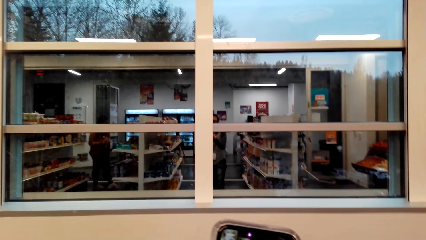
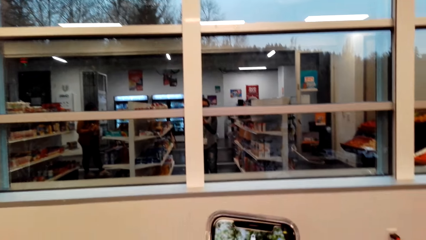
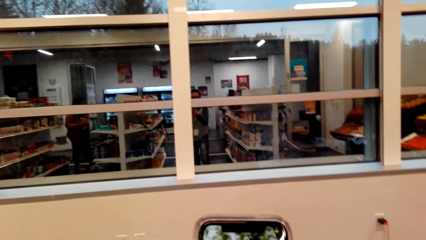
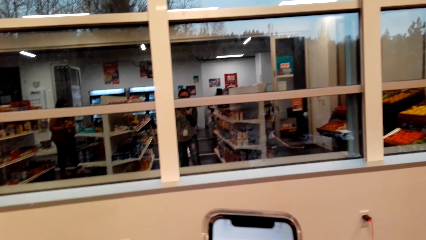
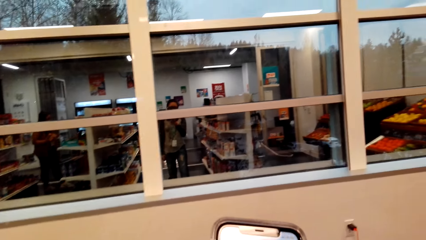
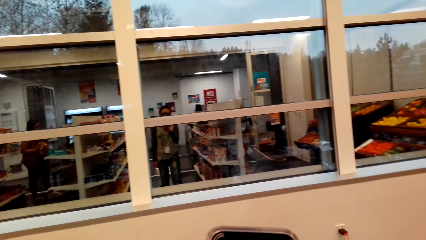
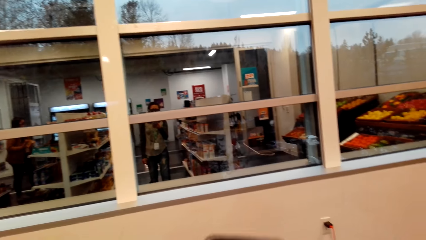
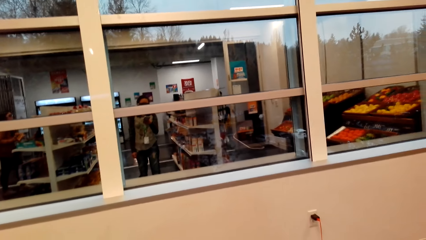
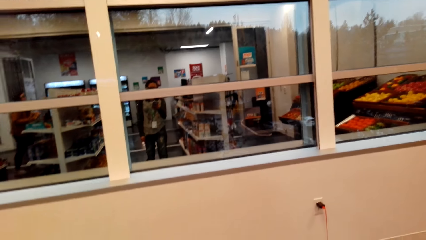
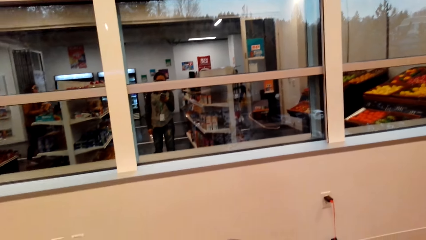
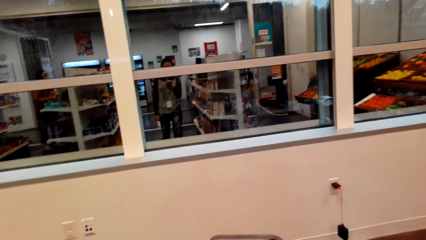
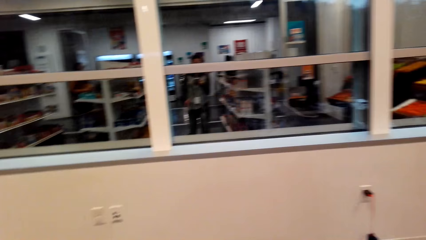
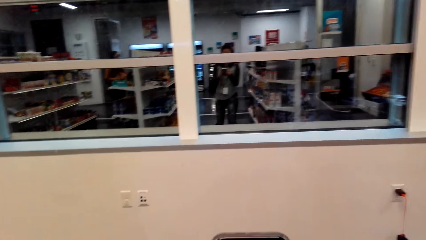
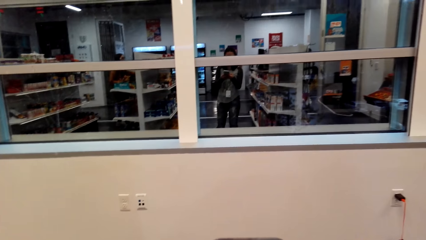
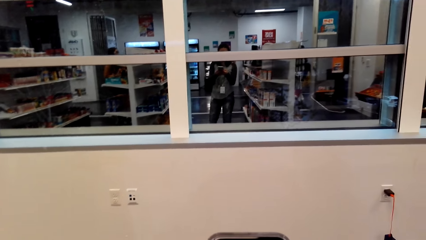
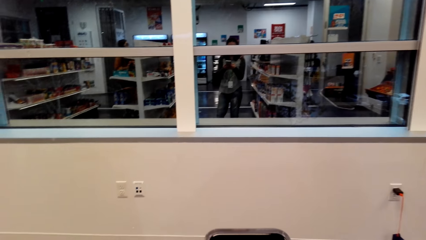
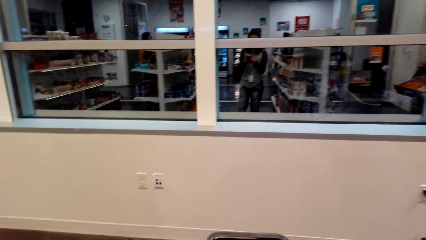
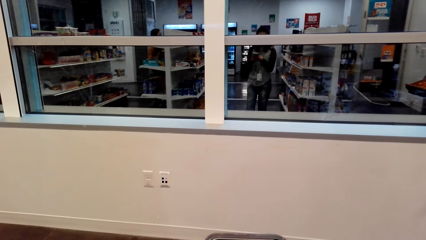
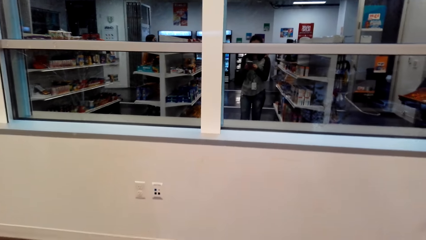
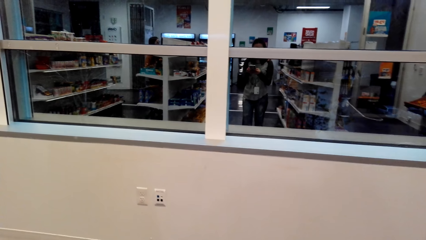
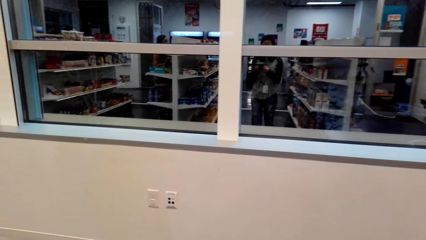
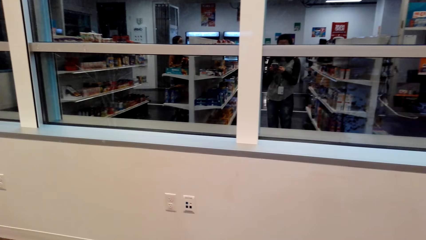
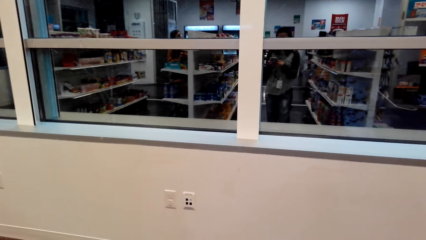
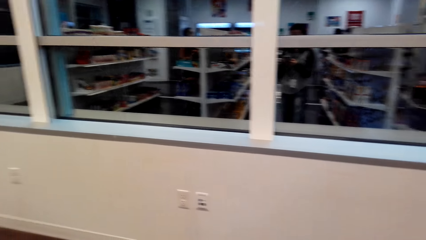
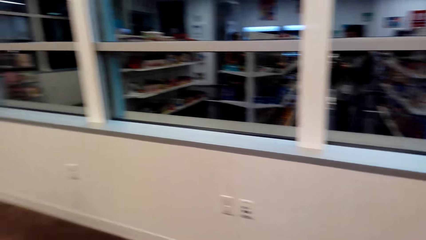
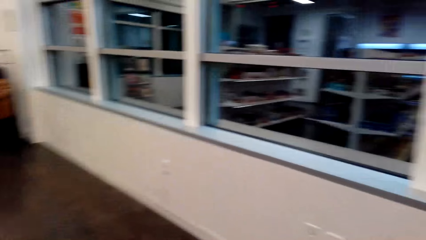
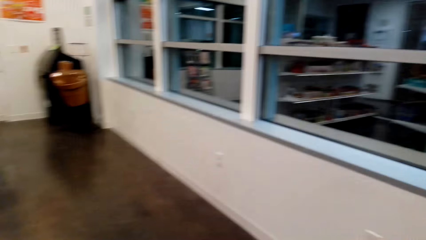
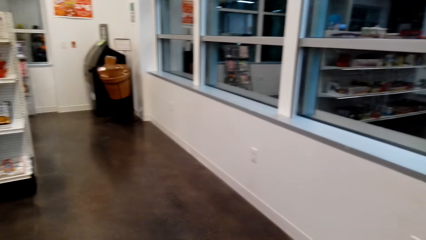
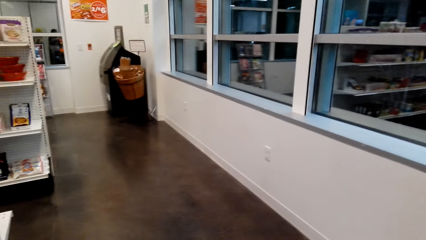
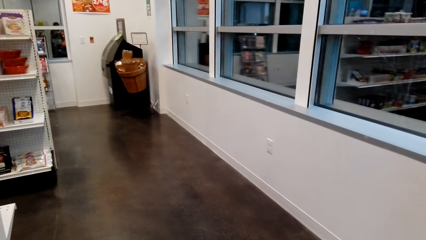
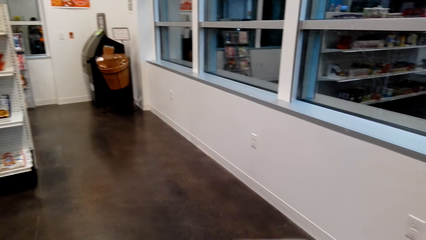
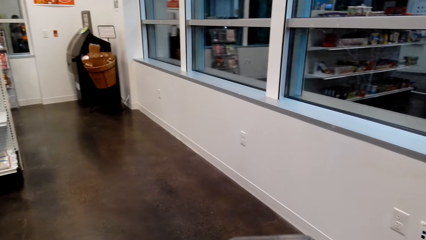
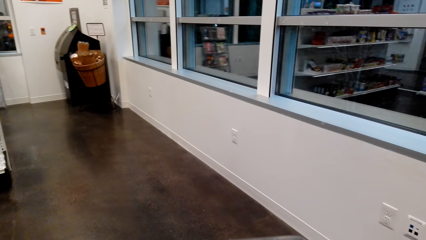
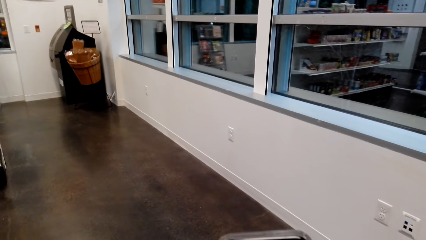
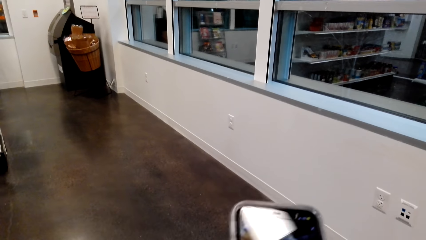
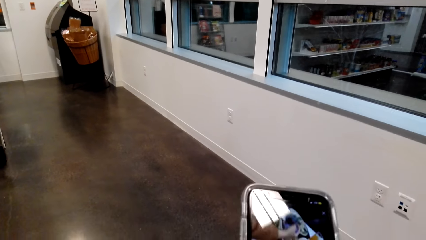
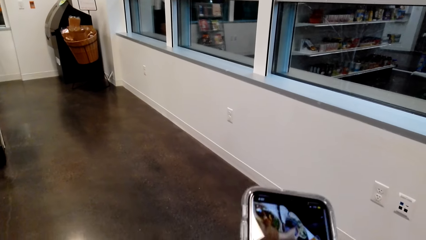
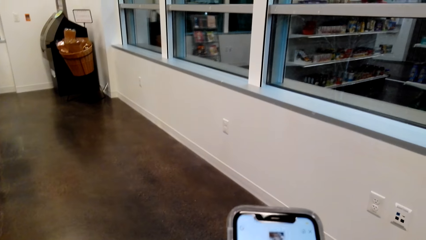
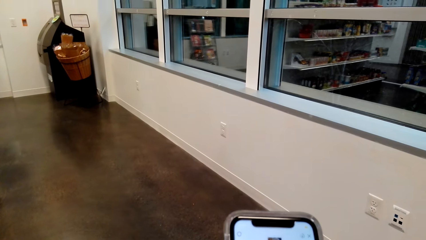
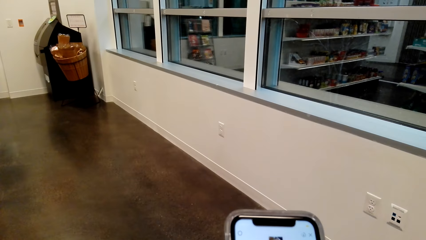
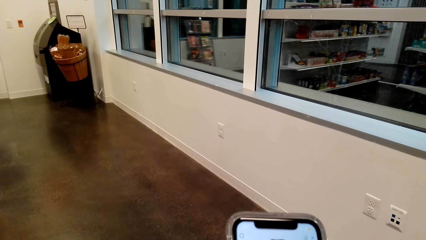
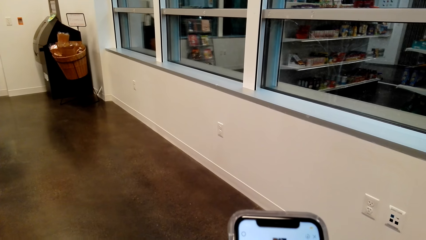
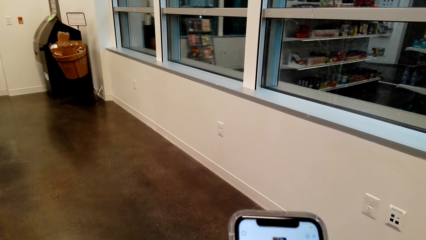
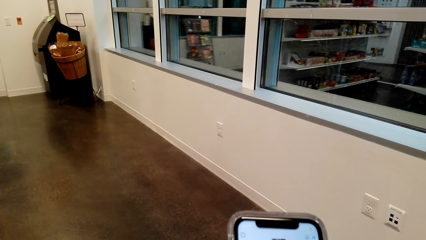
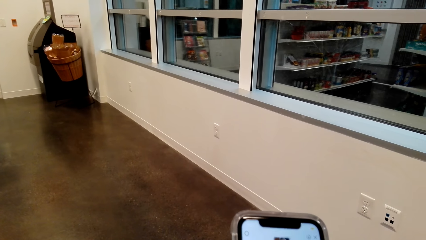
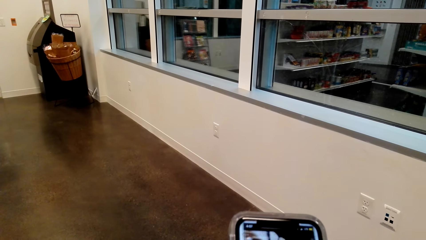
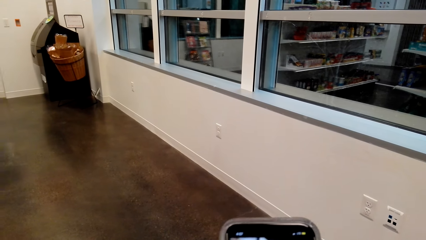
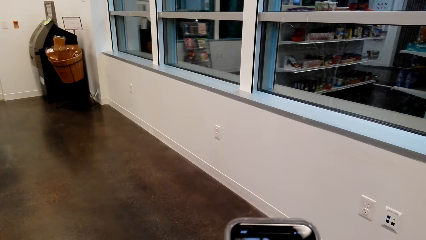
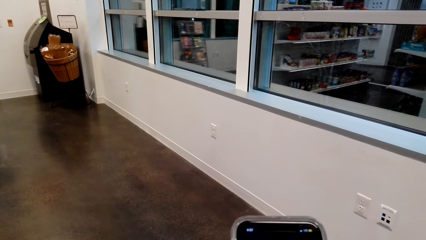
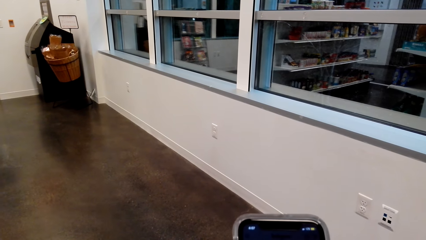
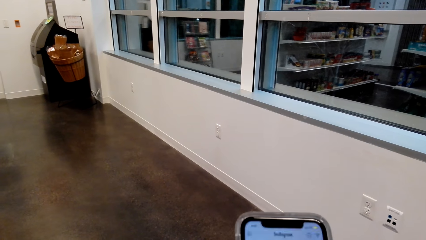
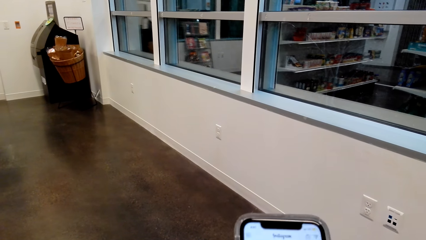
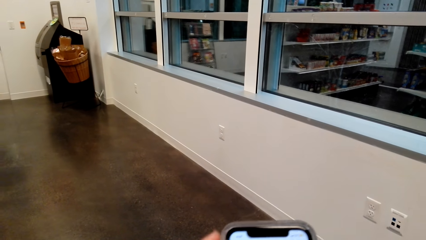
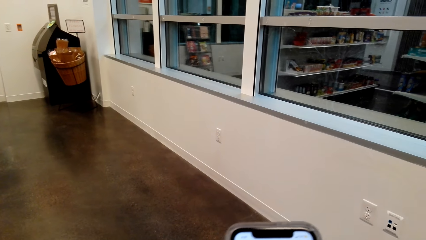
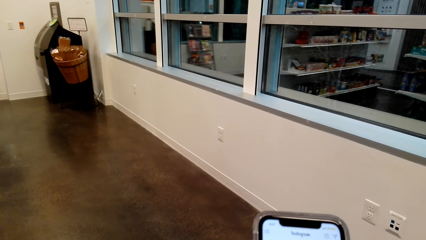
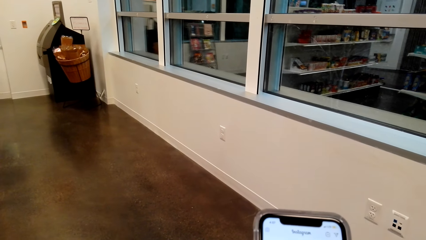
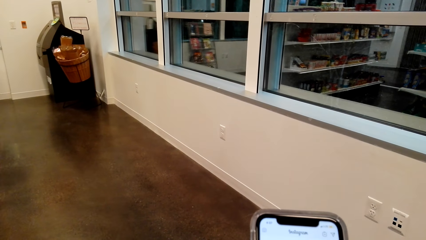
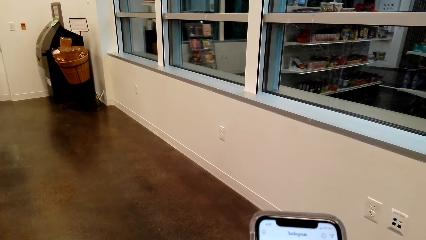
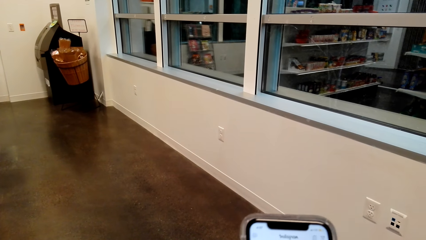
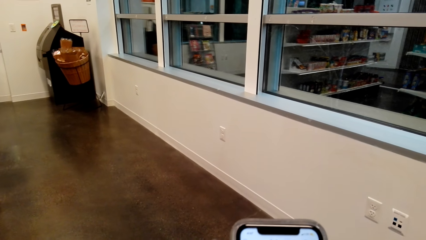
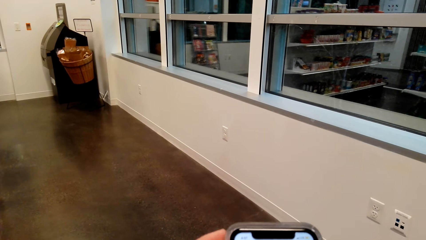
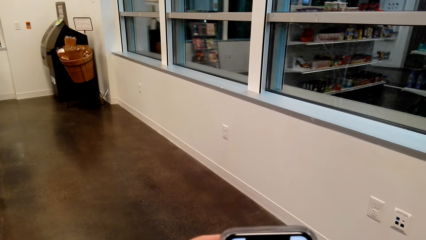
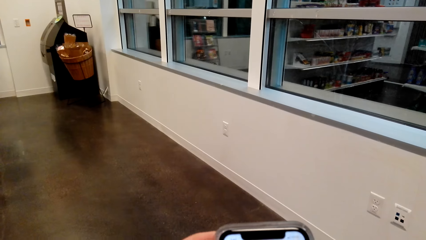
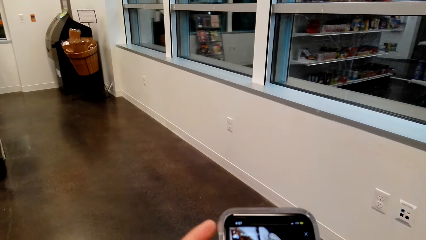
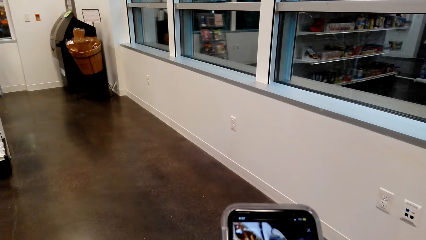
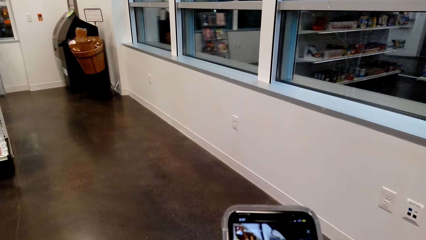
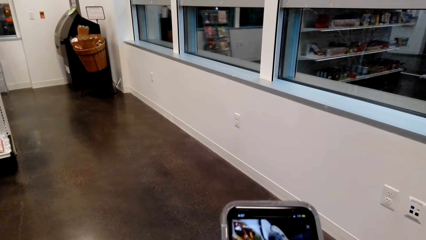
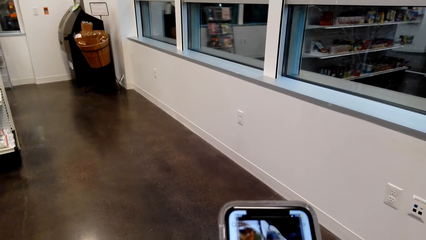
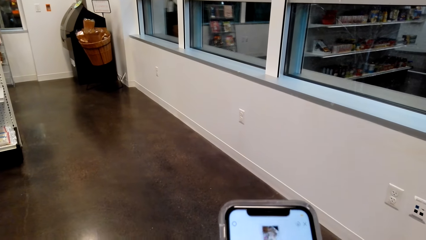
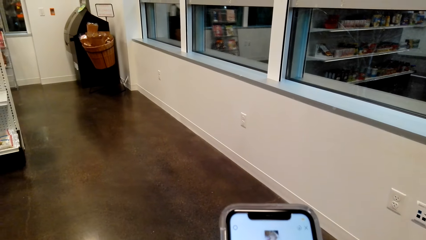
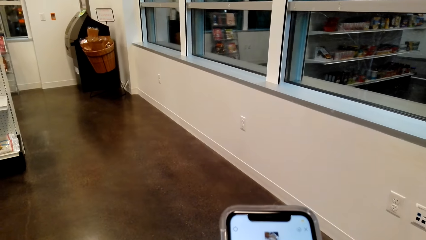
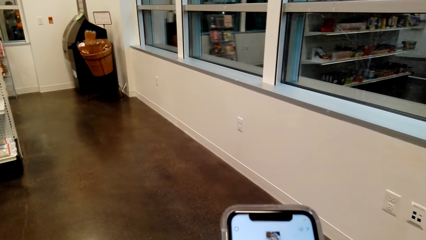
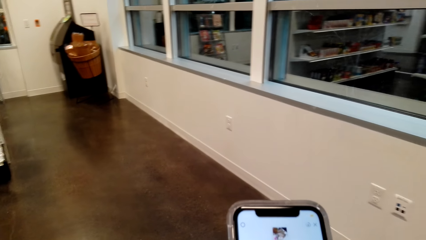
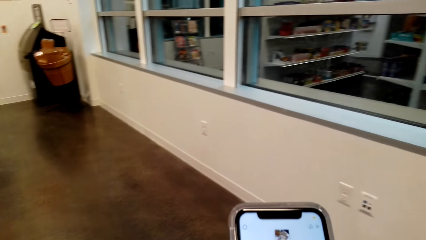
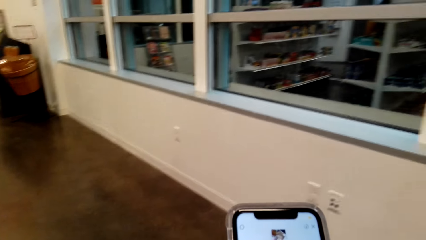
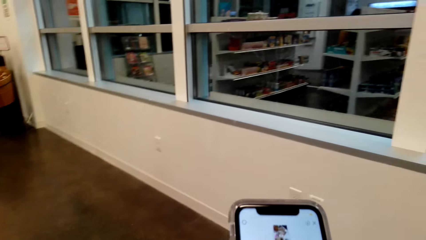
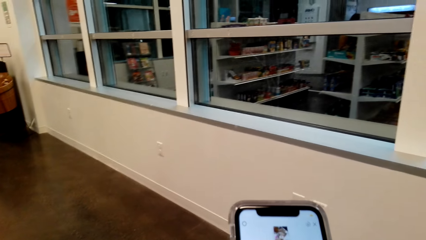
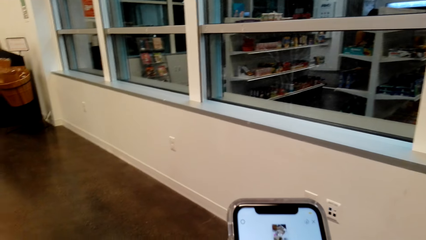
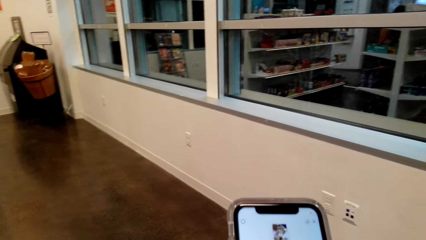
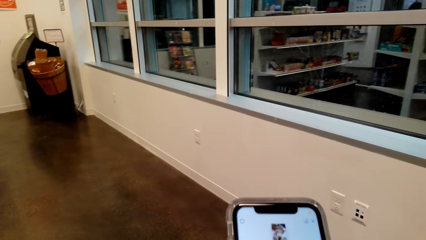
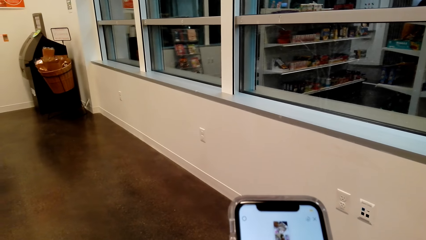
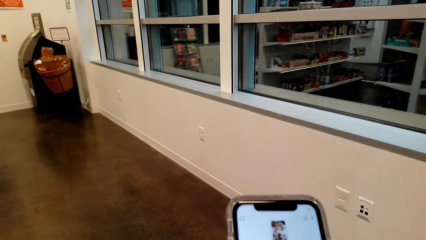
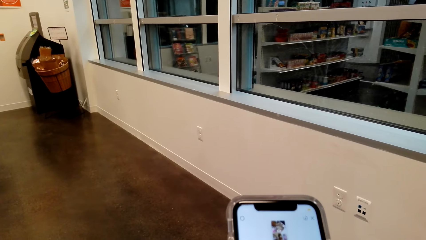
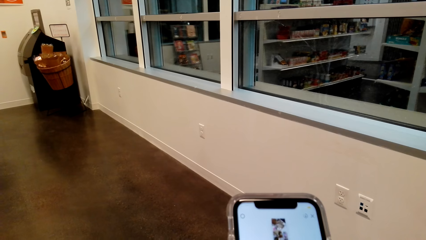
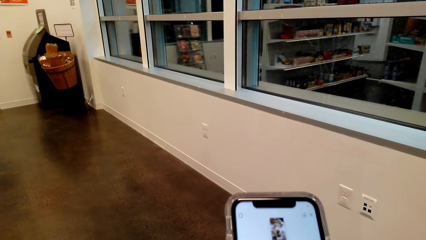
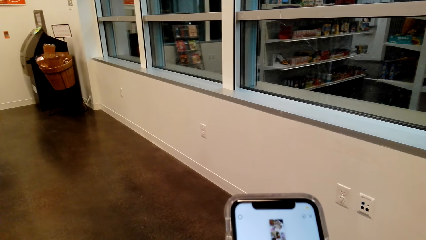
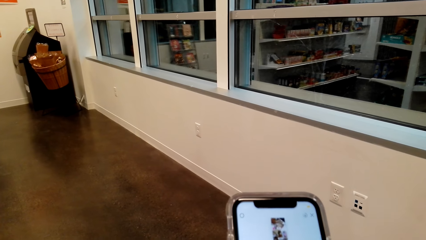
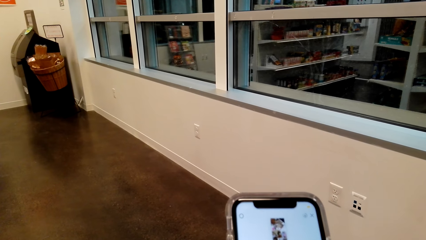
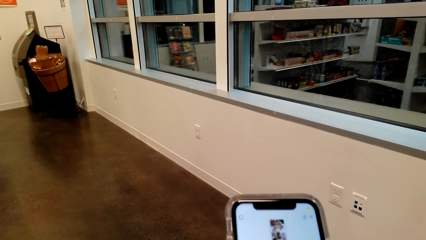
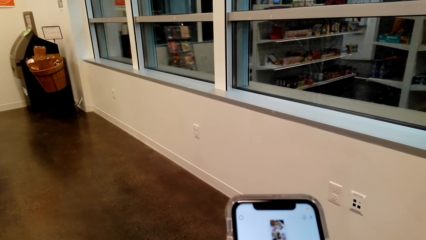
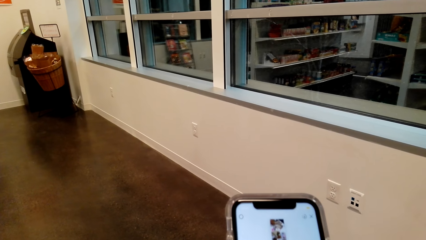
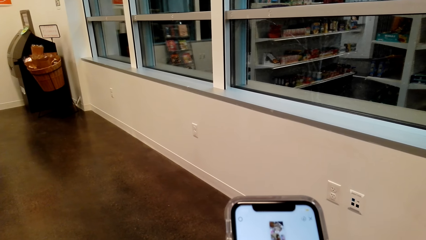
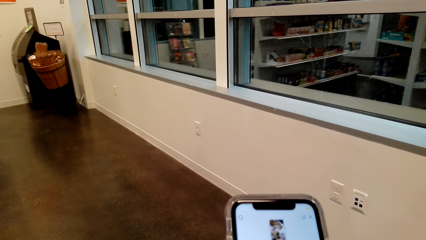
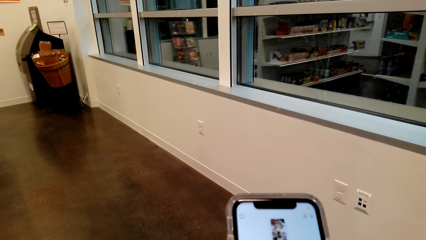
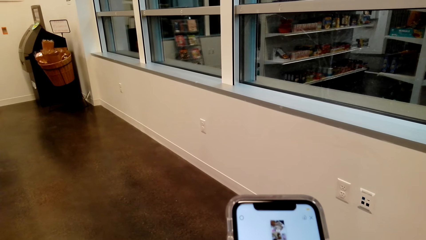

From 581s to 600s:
The camera wearer operates a mobile phone. They look around a supermarket. They operate the mobile phone. They look around the supermarket. They operate the mobile phone.
